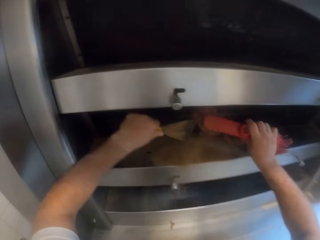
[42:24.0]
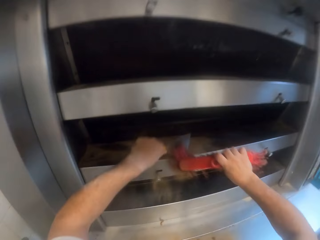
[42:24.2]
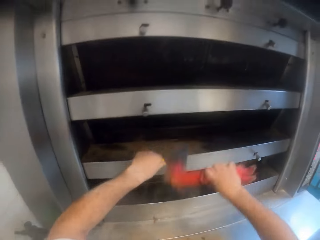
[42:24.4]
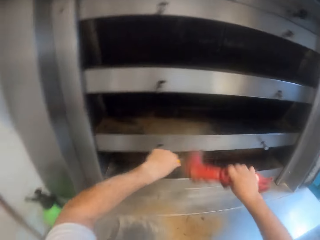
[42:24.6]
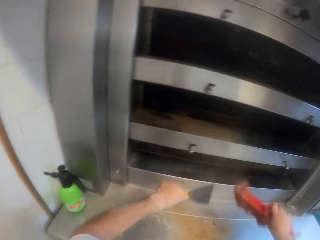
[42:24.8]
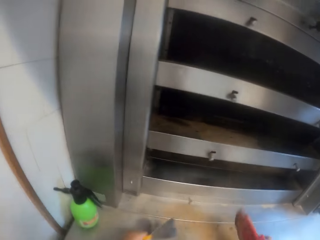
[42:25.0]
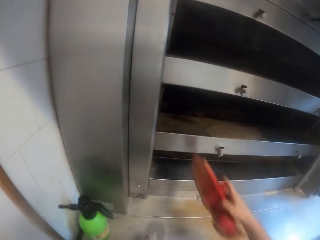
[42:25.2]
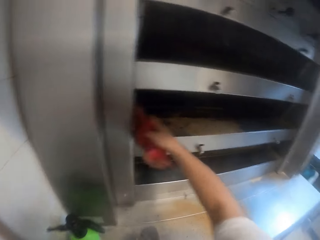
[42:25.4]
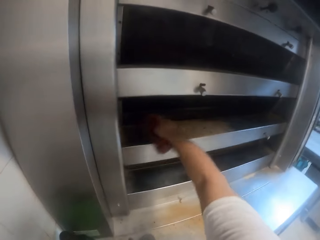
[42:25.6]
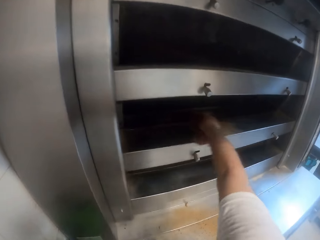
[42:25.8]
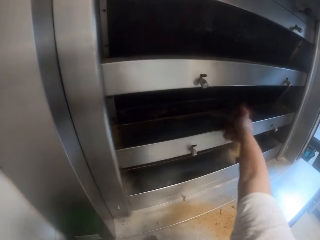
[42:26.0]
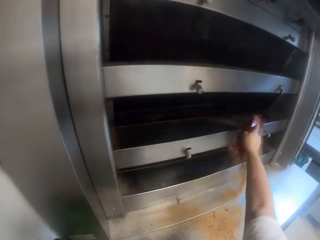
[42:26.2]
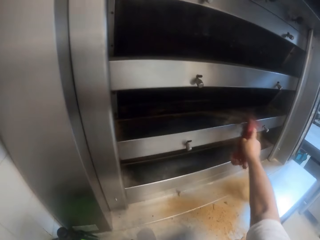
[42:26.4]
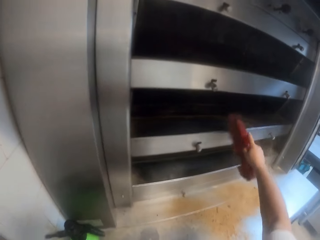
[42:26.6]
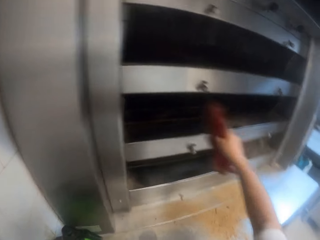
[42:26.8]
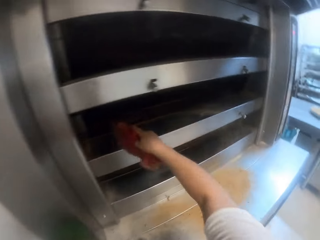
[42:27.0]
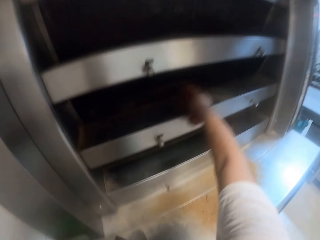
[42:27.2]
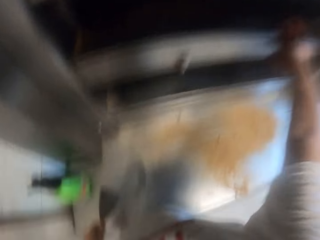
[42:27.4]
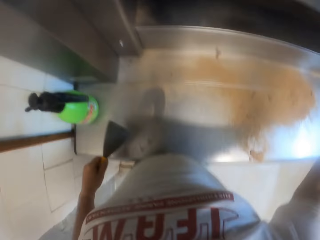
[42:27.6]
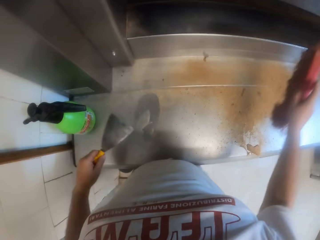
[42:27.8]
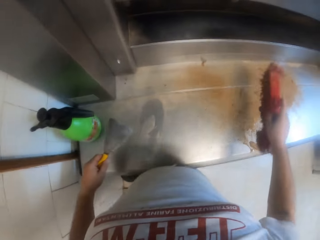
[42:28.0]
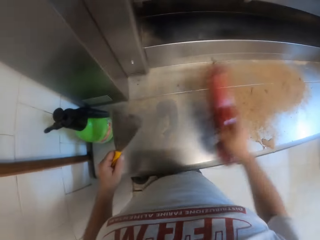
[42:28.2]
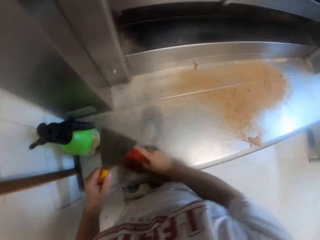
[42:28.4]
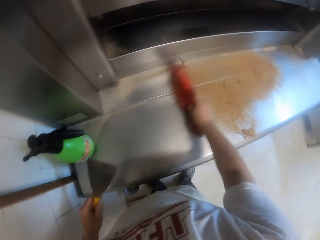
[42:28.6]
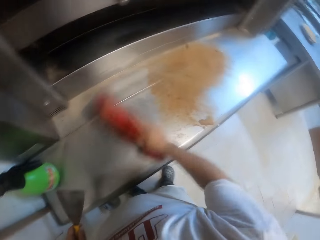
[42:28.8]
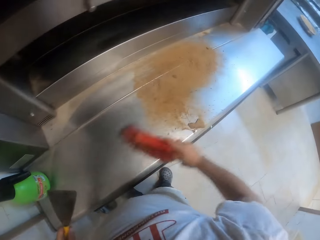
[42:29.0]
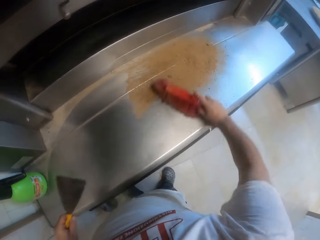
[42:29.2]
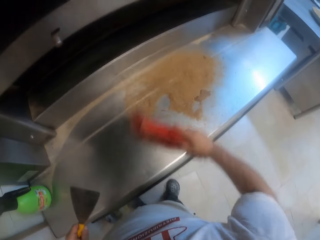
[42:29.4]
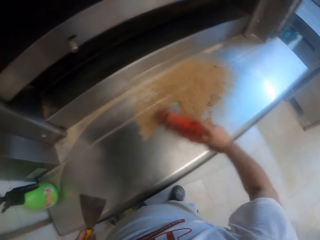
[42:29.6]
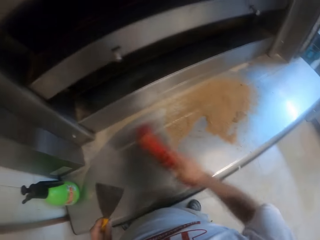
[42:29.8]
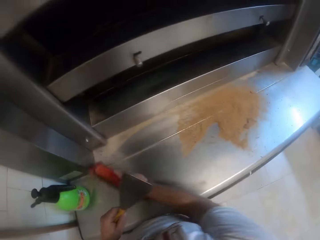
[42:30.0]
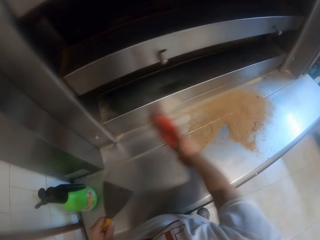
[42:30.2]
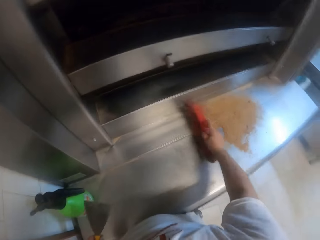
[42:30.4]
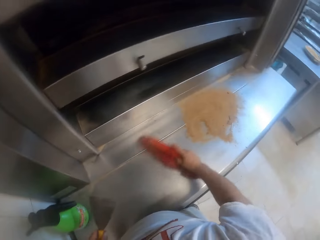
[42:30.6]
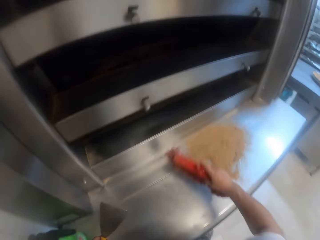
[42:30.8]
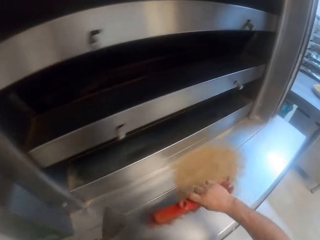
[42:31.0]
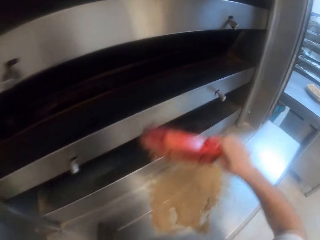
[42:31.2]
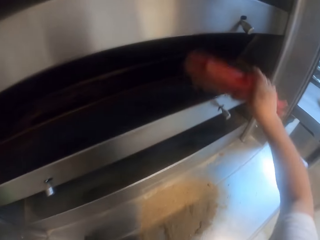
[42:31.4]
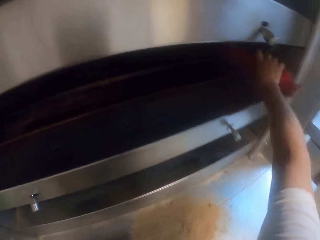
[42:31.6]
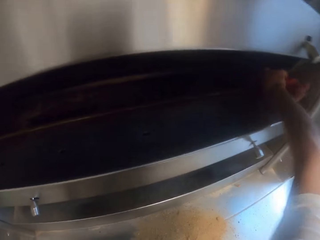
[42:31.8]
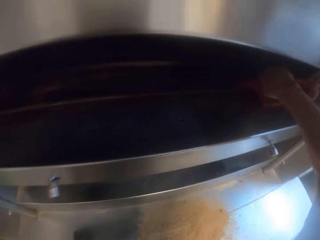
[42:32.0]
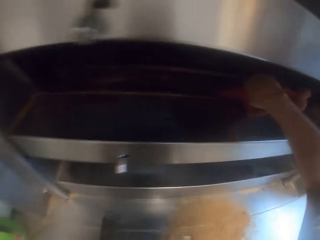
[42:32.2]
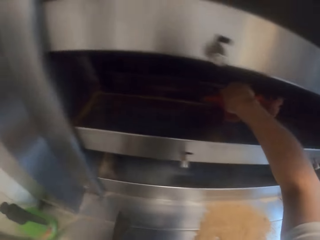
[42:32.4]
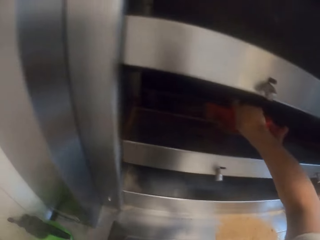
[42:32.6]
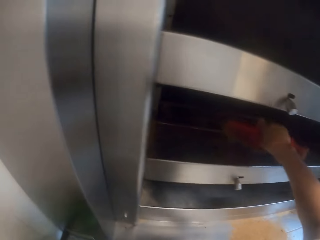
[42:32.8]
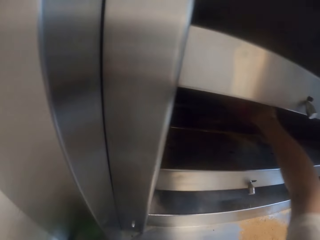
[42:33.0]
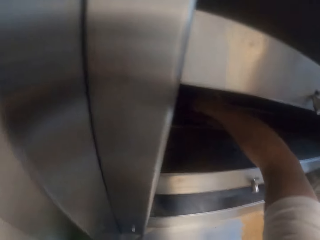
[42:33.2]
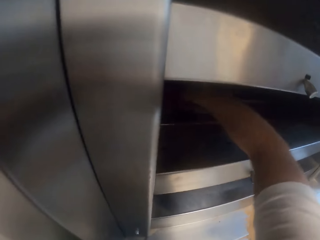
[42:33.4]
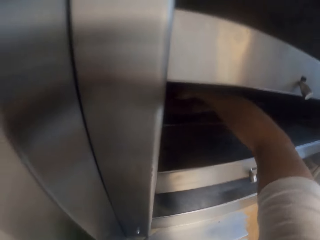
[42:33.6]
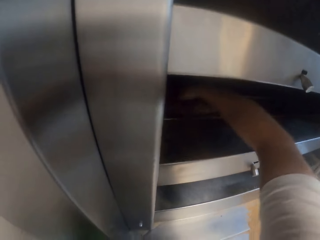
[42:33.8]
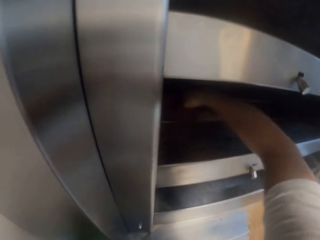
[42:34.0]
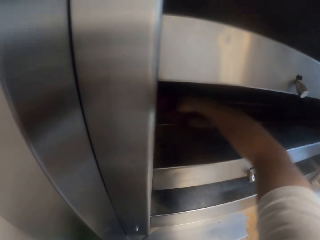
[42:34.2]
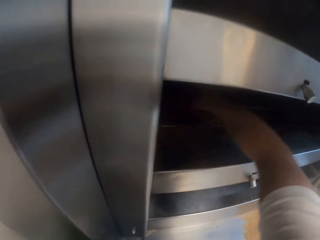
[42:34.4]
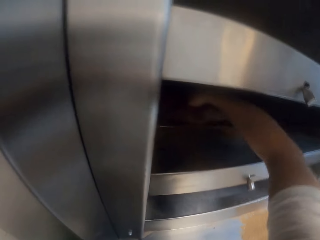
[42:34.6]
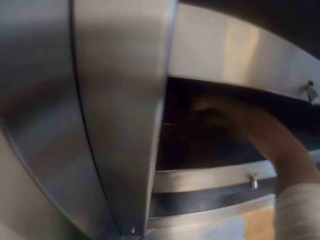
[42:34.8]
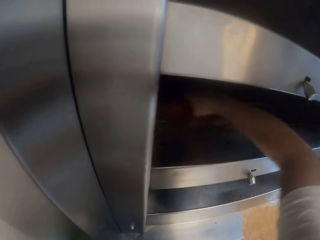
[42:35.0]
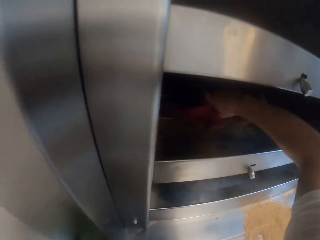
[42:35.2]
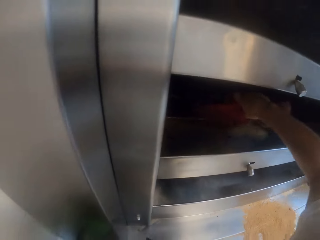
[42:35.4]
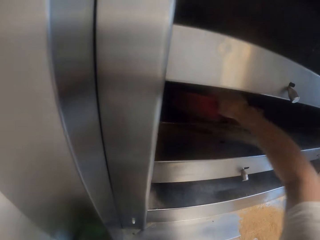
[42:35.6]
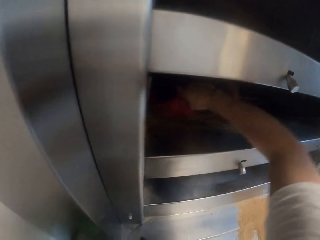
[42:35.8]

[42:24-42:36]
The camera wearer dusts the scraper in his left hand with the scrub brush in his right hand. He sweeps the oven third floor with the scrub brush in his right hand. He sweeps the oven slab with the scrub brush in his right hand. He sweeps the pastry debris from the oven third floor with the scrub brush in his right hand. He scrubs the oven third floor with the scrub brush in his right hand.

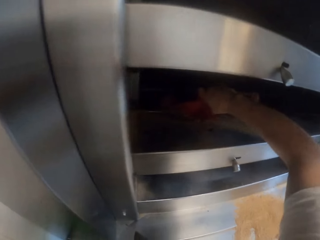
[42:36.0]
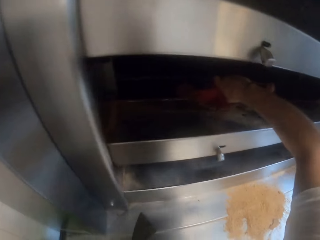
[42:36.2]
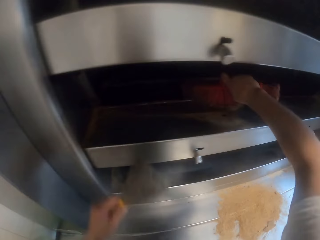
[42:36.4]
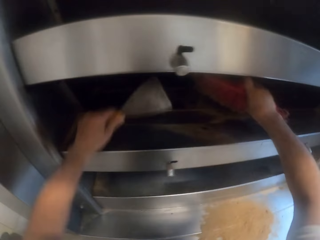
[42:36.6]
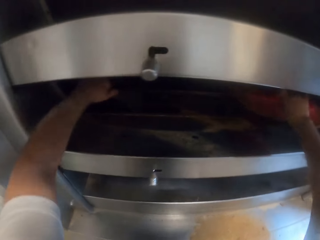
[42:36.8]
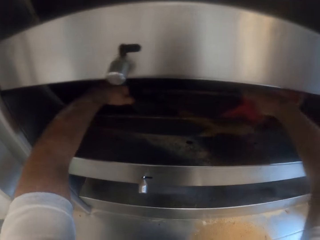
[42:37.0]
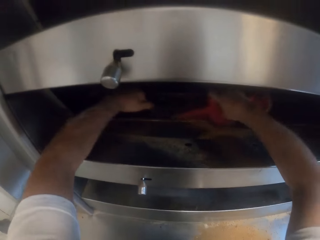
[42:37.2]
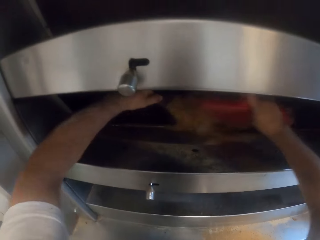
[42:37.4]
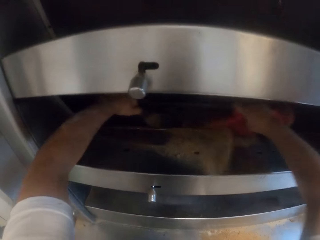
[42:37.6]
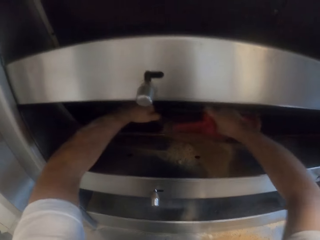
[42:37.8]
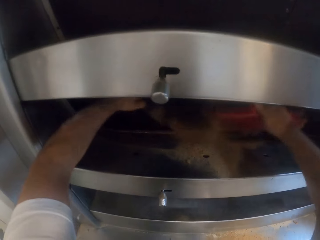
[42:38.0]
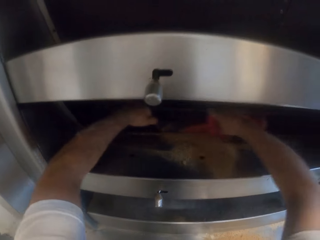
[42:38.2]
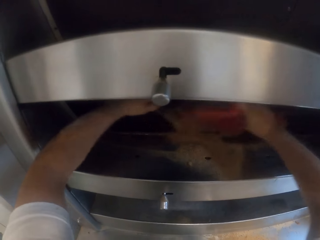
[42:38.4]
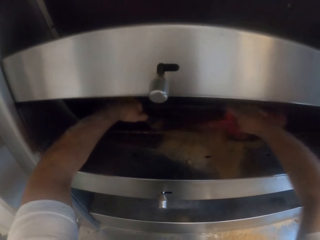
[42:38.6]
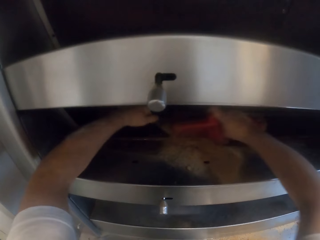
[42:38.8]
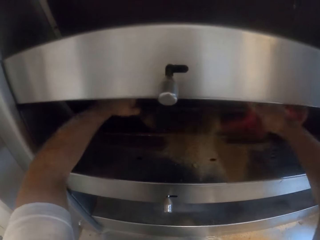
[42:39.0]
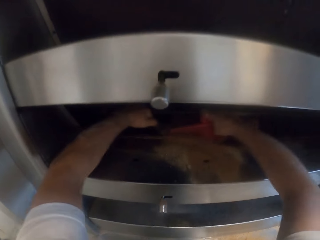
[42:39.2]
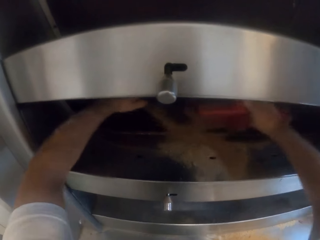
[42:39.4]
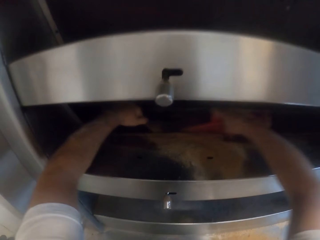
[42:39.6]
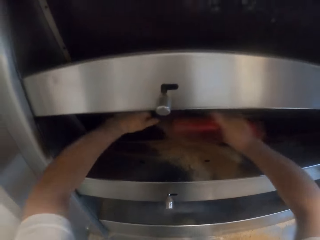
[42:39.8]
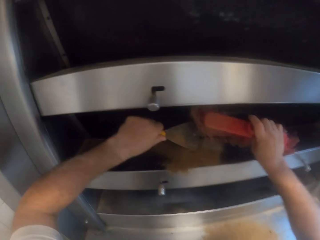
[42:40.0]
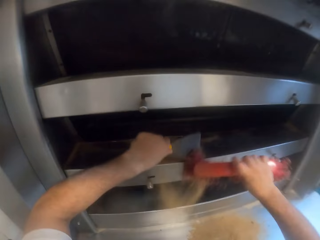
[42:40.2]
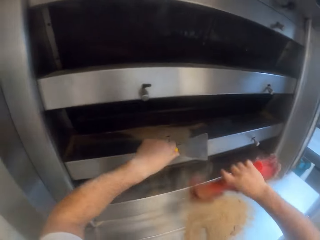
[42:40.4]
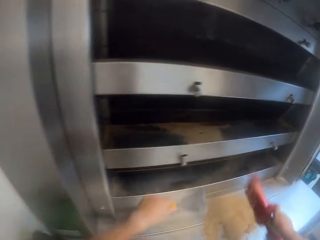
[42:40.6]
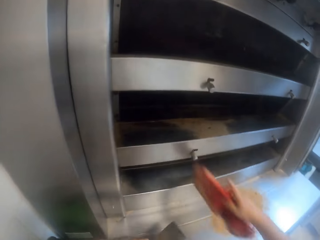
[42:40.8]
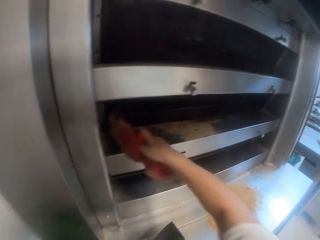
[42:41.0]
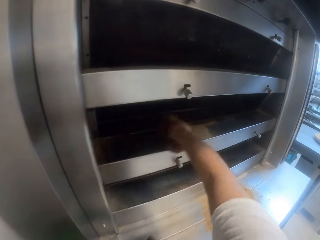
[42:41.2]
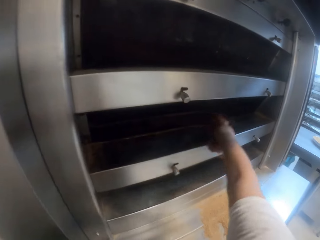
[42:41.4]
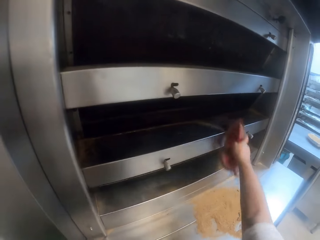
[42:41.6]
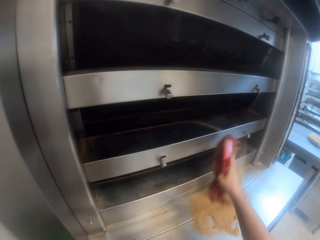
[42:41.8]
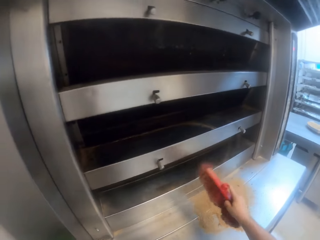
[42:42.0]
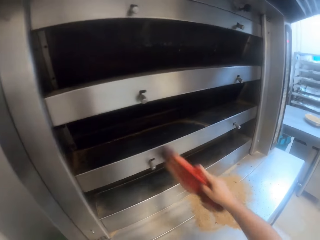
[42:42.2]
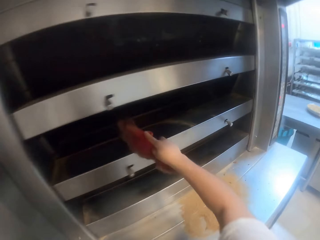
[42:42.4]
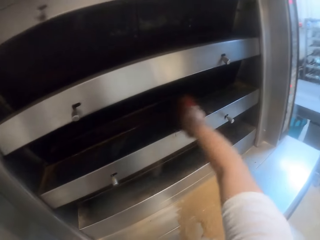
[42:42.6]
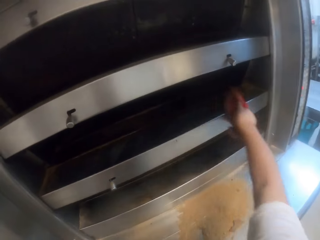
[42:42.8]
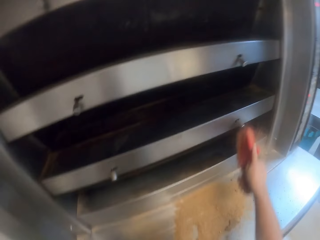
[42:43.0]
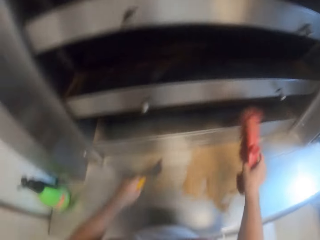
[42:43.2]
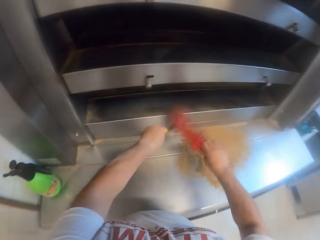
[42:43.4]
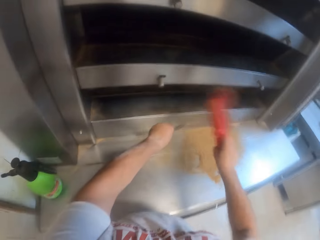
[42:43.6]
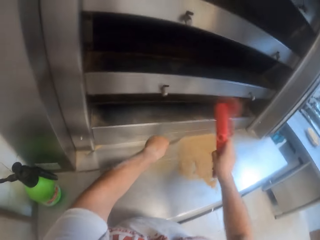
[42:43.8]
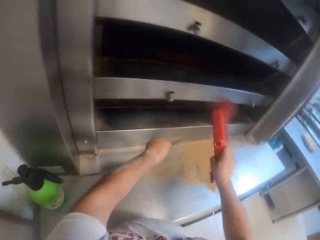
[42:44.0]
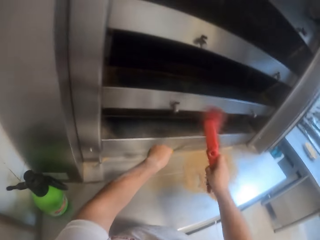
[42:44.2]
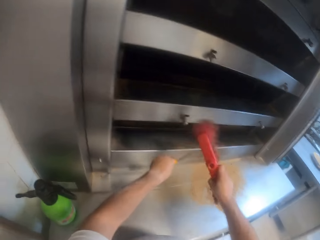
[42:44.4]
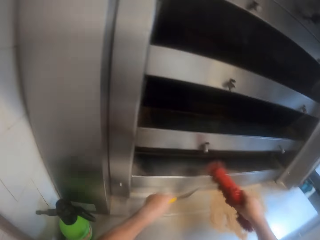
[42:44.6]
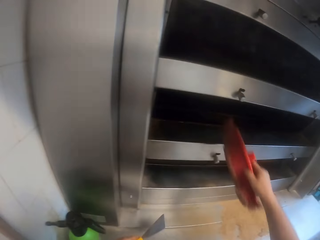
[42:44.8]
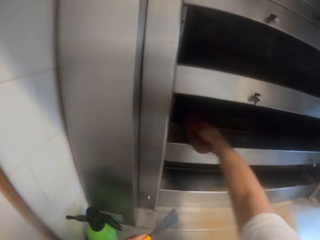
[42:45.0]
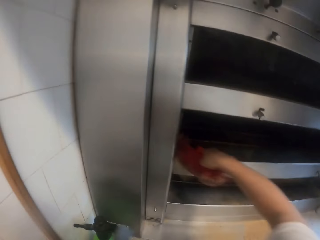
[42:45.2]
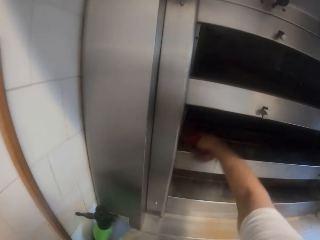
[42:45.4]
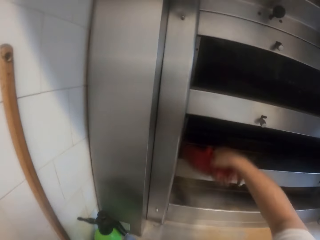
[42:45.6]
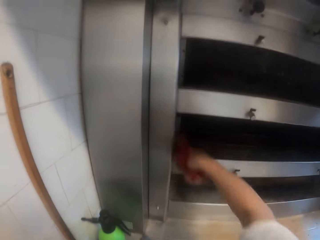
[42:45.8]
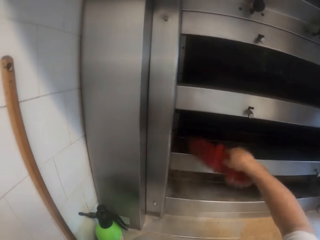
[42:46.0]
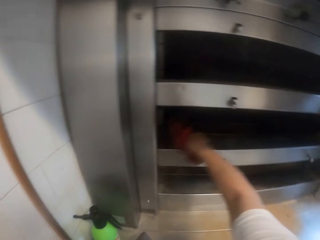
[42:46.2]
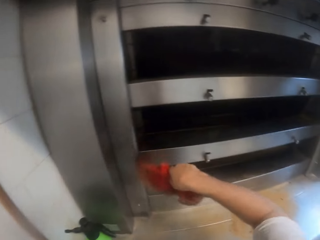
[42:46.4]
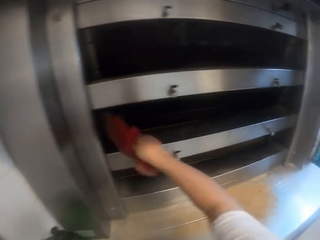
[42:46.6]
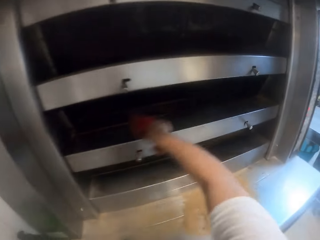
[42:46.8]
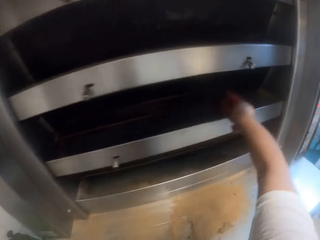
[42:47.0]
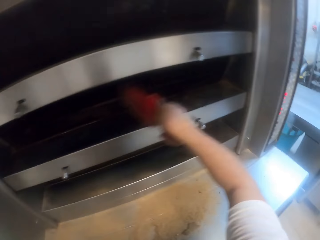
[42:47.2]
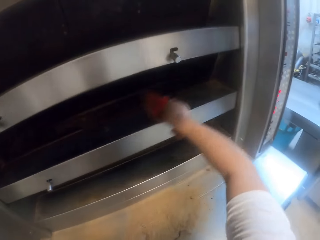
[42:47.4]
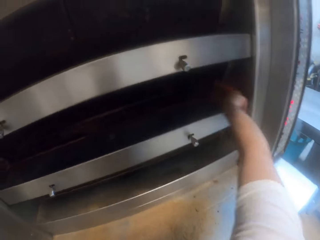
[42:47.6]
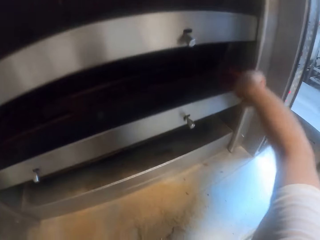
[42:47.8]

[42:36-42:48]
The camera wearer packs out the pastry debris from the oven third floor with the scraper in his left hand and the scrub brush in his right hand. He sweeps the oven third floor with the scrub brush with his right hand. He removes dirt from the scraper with the brush. He sweeps out the pastry debris from the oven third floor with the scrub brush in his right hand. He dusts the scraper in his left hand with the scrub brush in his right hand. He sweeps out the pastry debris from the oven third floor with the scrub brush in his right hand.
